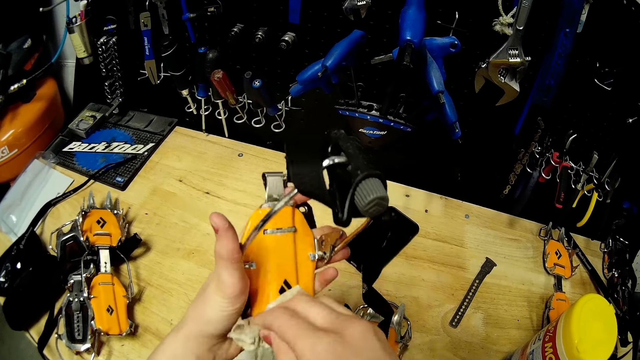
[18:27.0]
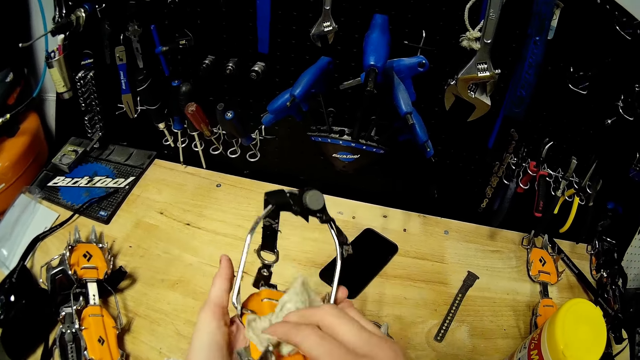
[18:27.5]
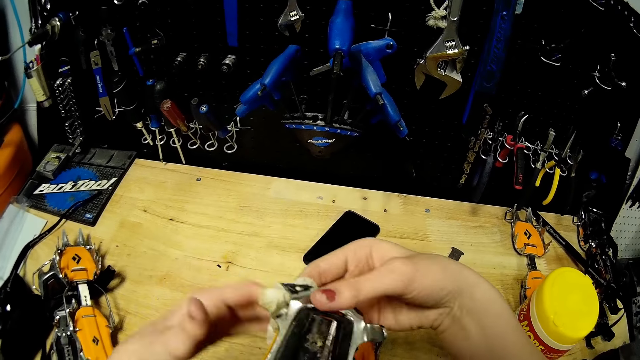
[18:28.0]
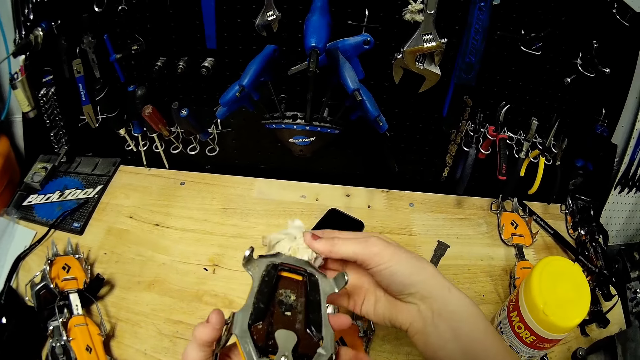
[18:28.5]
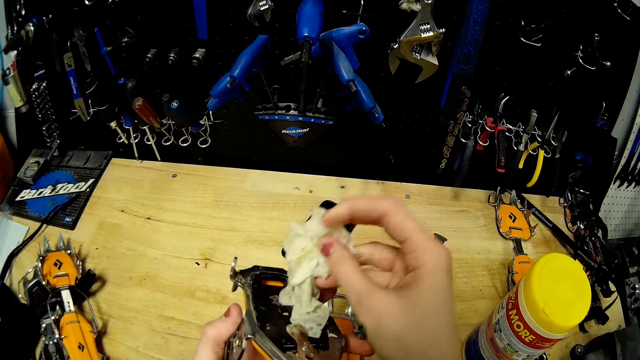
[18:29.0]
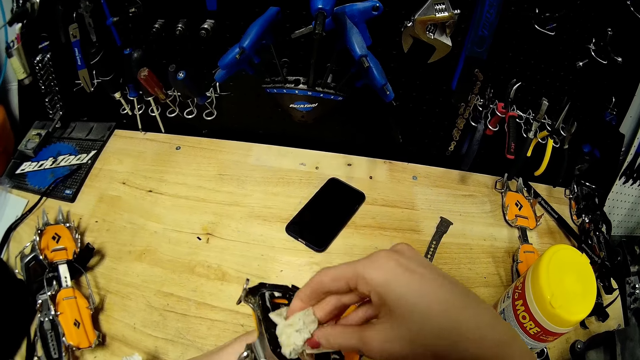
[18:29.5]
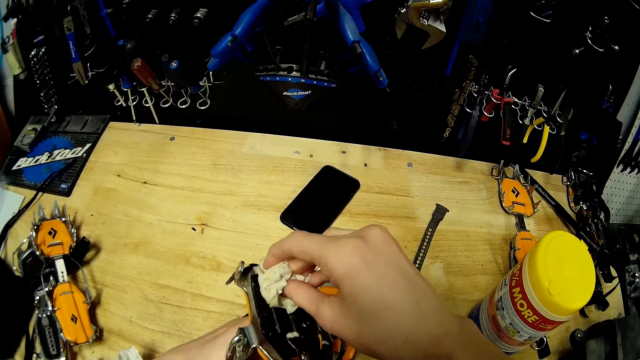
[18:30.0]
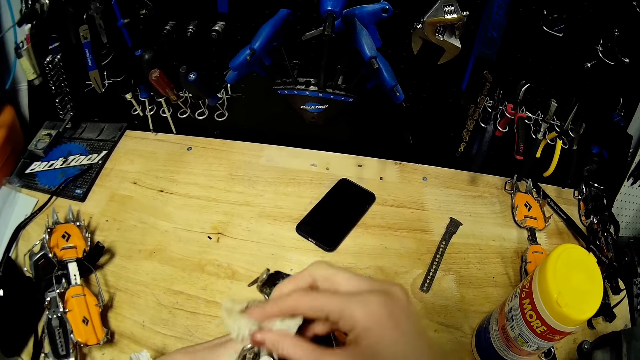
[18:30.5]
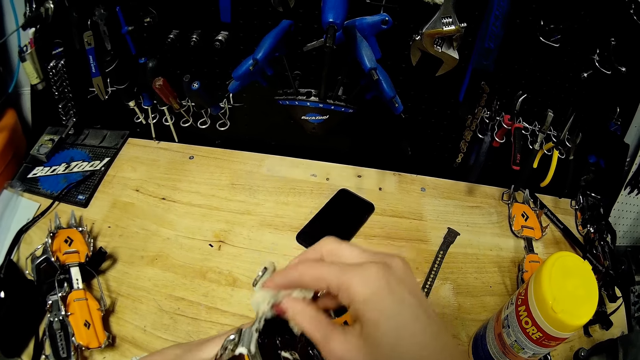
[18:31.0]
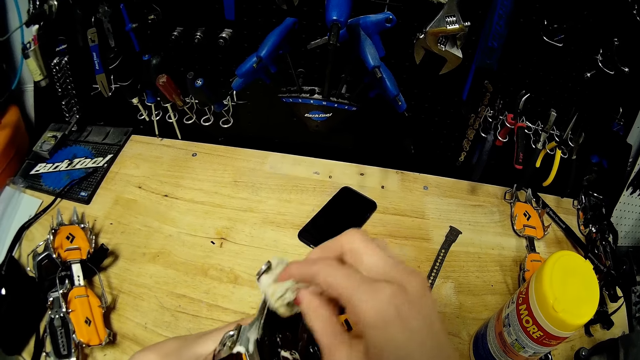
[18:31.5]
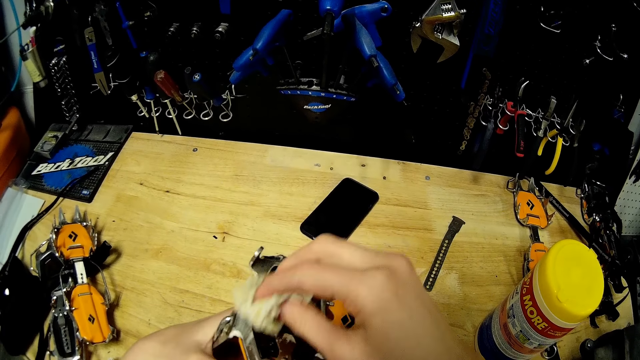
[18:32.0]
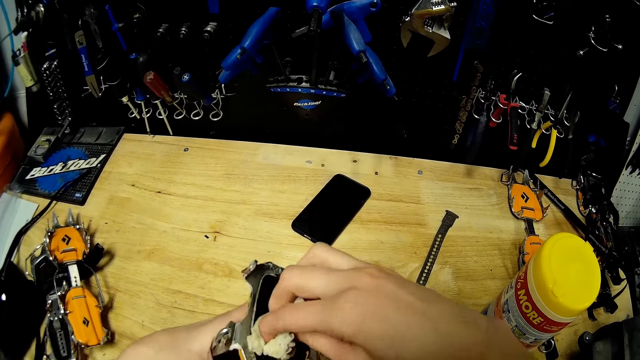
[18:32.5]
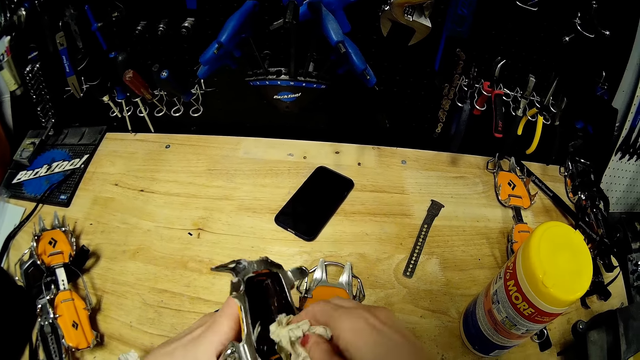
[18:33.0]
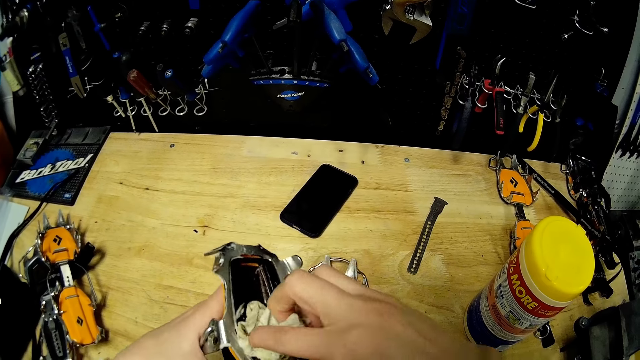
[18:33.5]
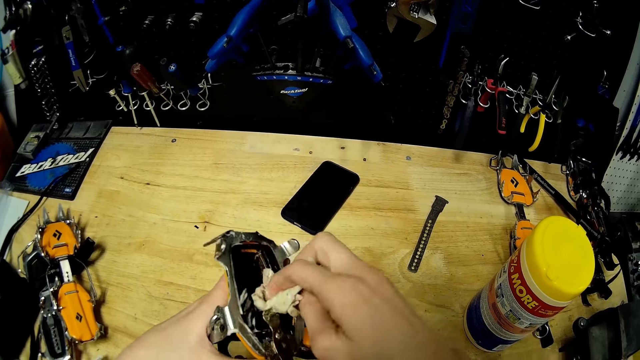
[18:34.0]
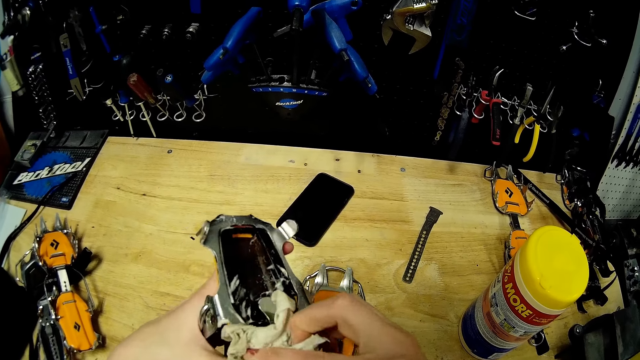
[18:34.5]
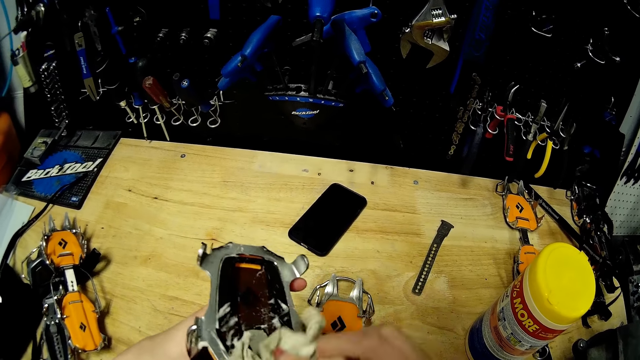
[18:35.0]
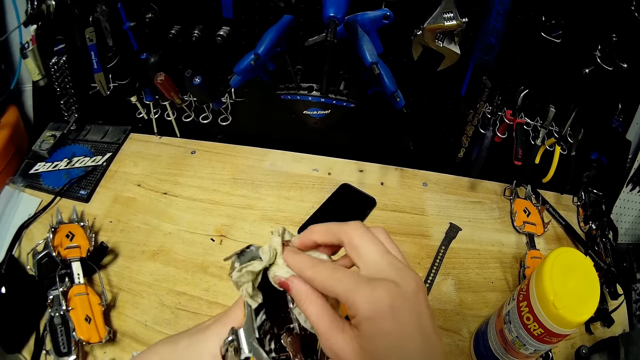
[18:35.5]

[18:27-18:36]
The camera wearer flips the buckle in her left hand with her right hand. She cleans the buckle in her left hand with the paper towel in her right hand.

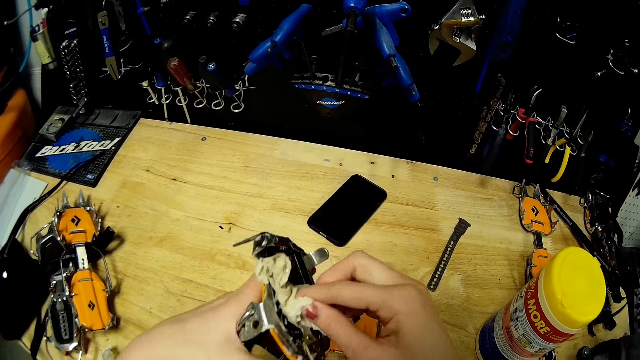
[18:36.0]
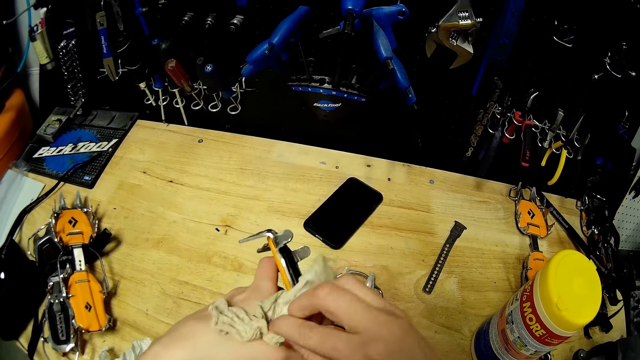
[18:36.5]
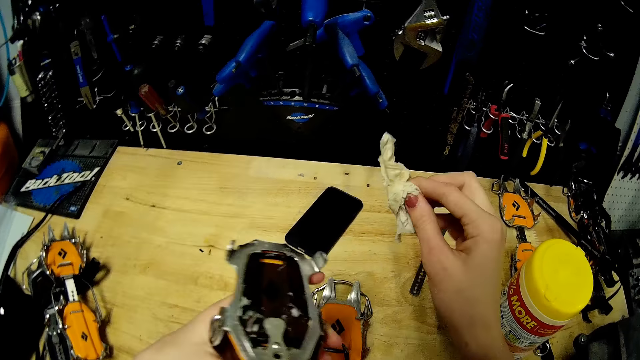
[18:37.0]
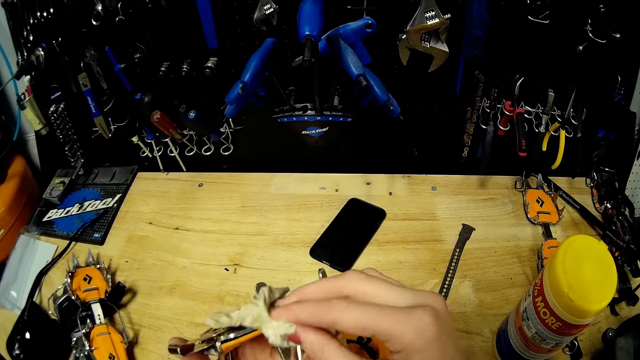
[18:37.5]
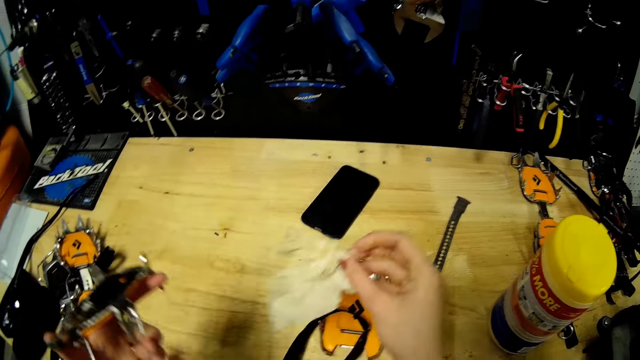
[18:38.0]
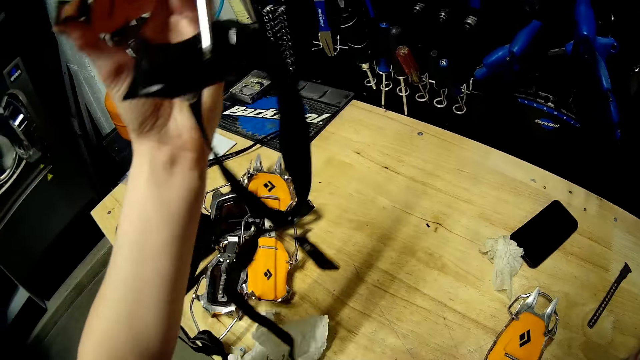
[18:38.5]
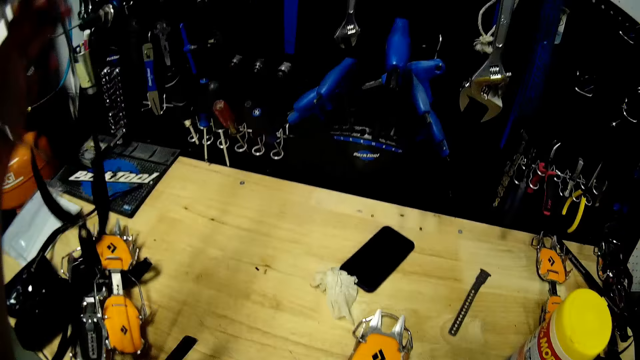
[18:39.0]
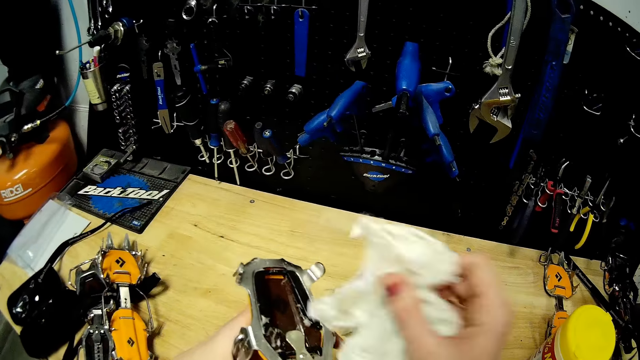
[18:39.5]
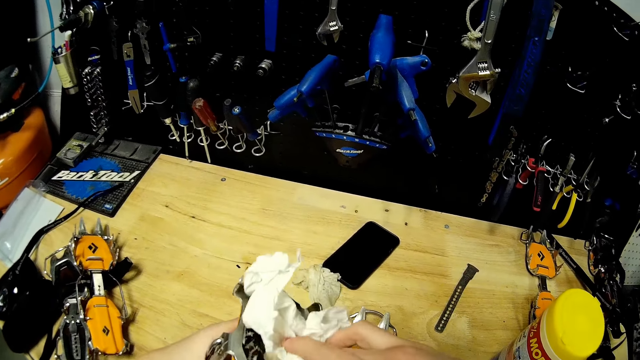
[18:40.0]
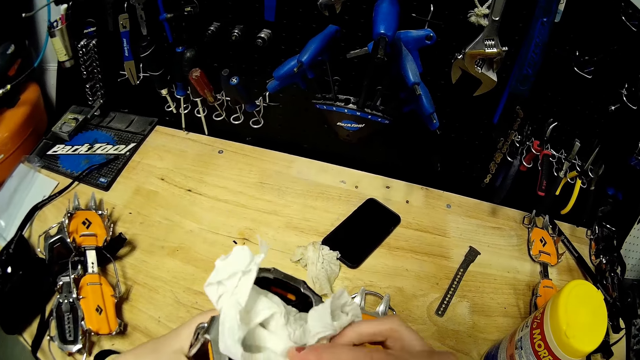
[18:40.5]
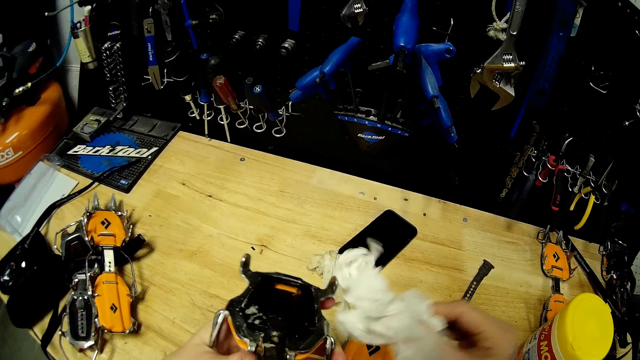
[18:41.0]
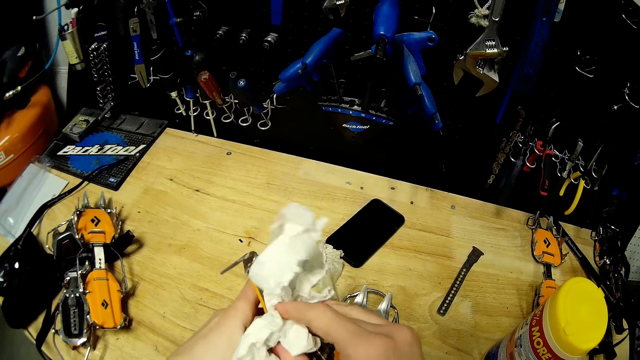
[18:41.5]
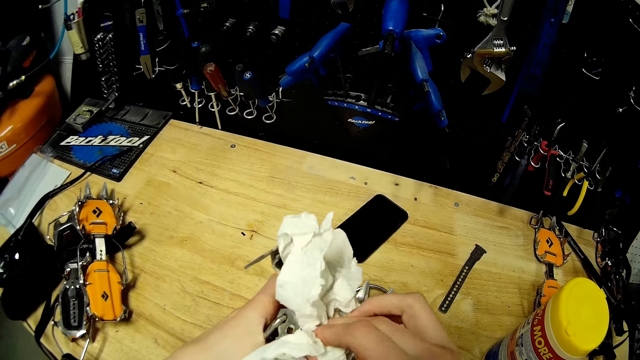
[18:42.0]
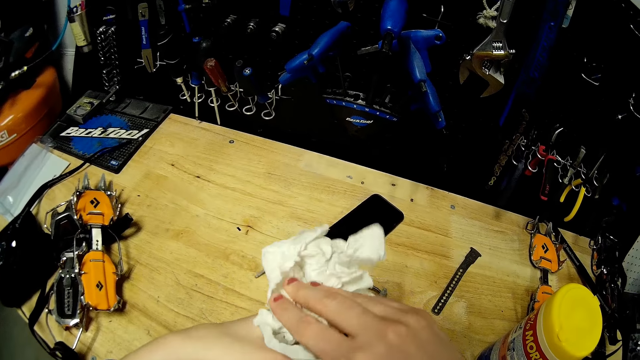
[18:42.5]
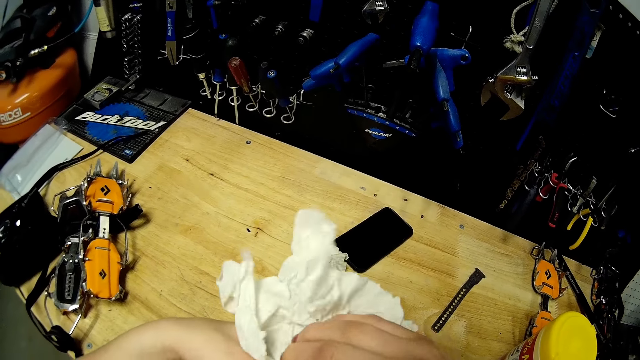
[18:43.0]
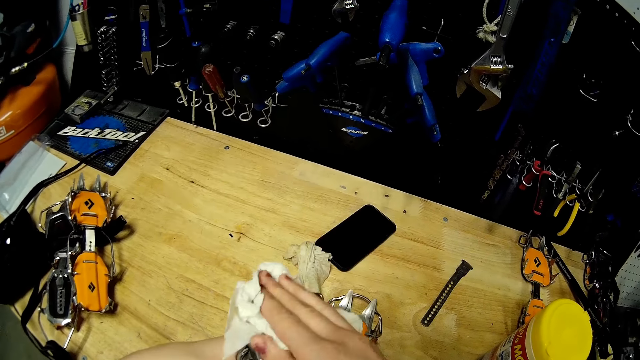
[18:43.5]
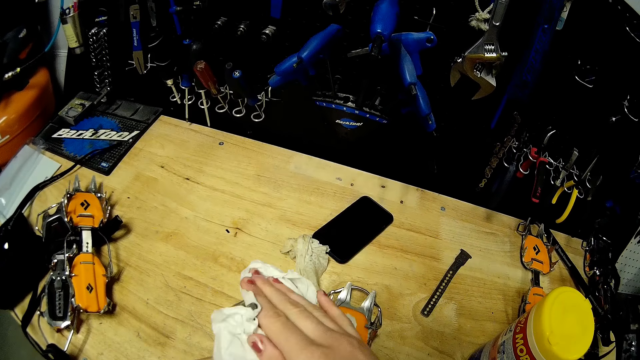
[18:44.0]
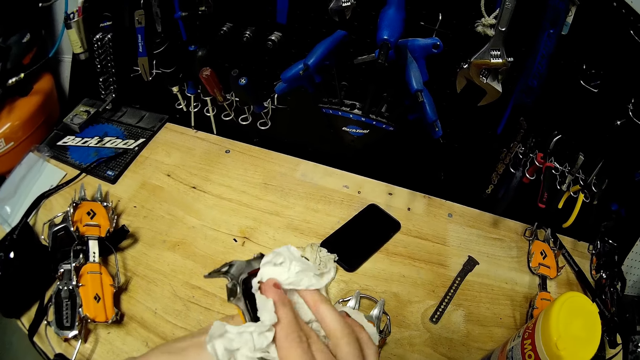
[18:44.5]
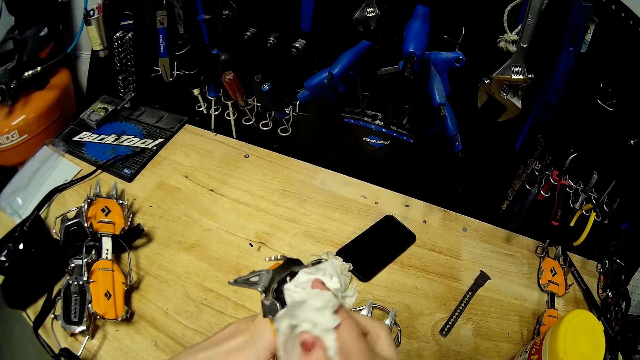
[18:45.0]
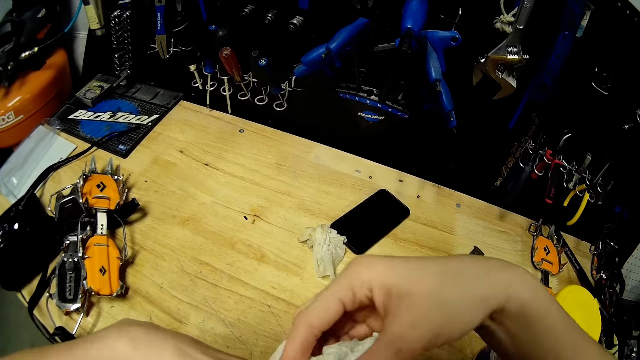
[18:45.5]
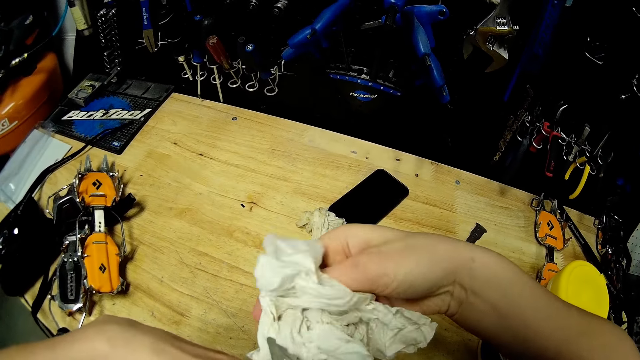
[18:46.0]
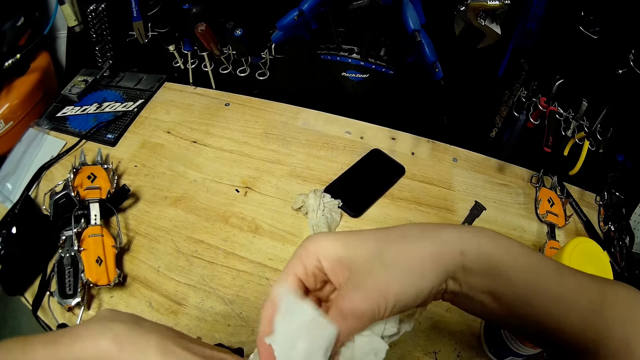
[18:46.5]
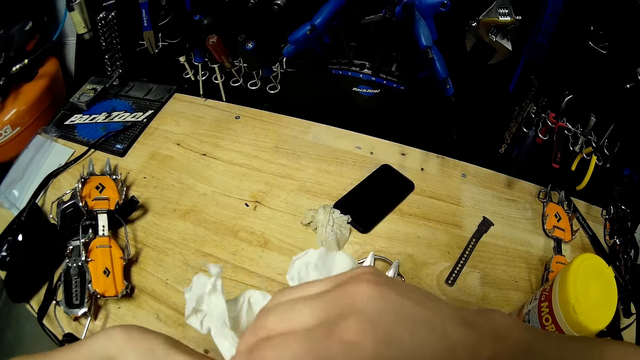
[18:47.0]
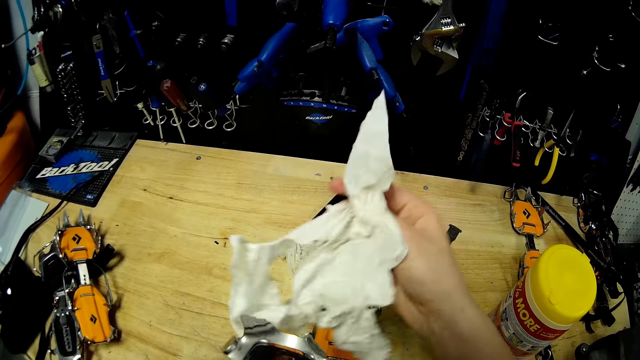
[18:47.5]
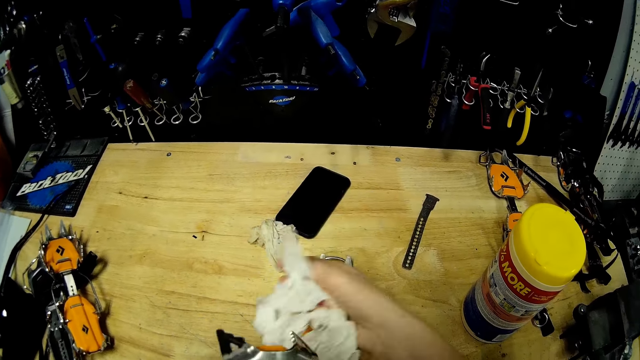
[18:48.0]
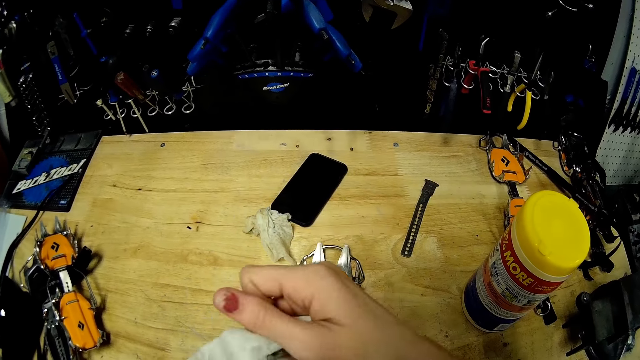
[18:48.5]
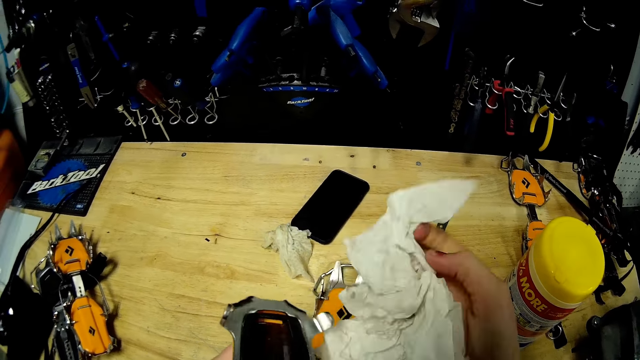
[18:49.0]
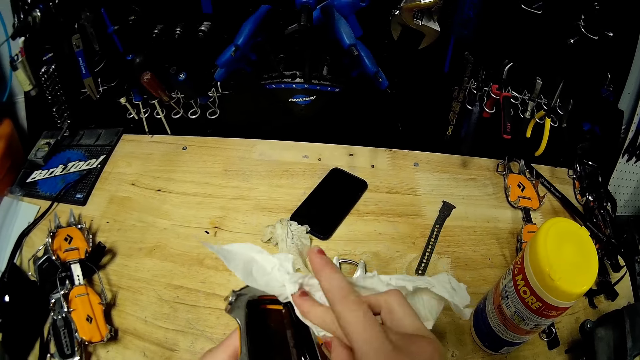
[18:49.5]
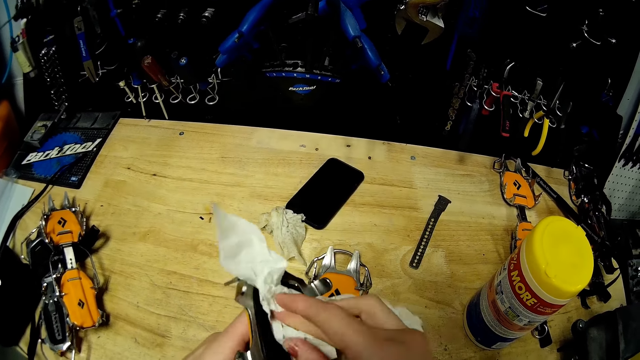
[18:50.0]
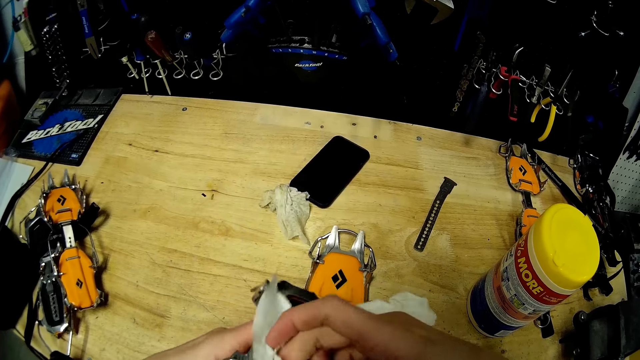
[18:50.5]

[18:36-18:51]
The camera wearer drops the paper towel in her right hand on the table. She holds the paper towel in her right hand. She cleans the buckle in her left hand with the paper towel in her right hand.
